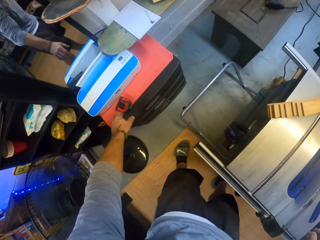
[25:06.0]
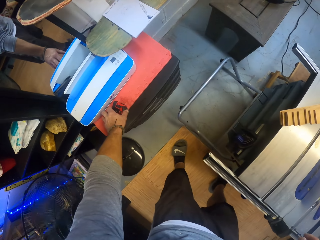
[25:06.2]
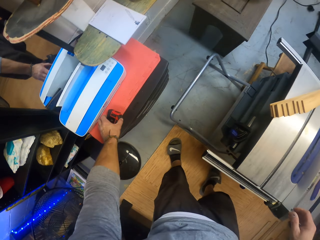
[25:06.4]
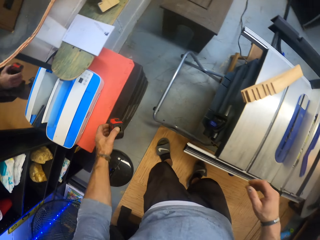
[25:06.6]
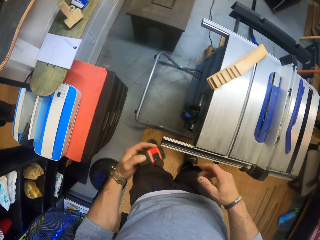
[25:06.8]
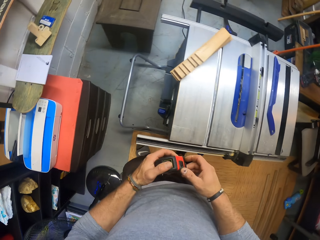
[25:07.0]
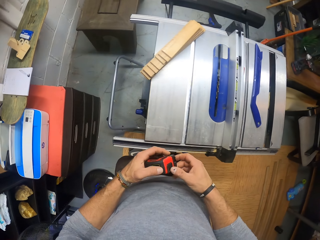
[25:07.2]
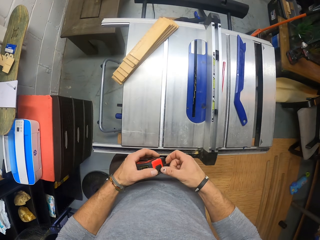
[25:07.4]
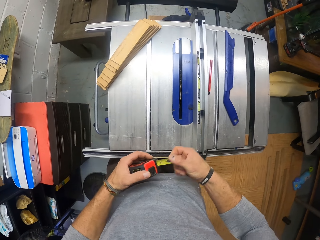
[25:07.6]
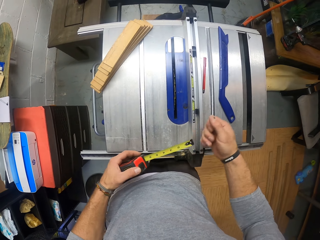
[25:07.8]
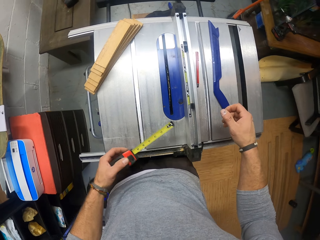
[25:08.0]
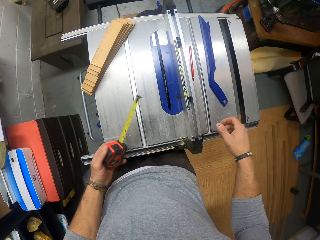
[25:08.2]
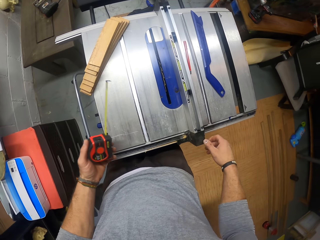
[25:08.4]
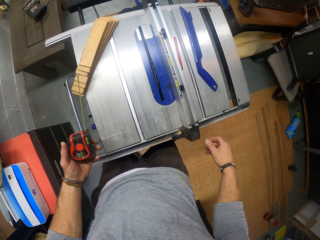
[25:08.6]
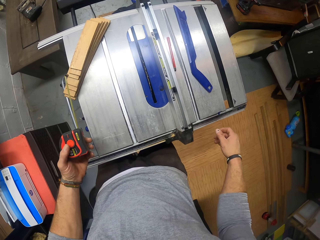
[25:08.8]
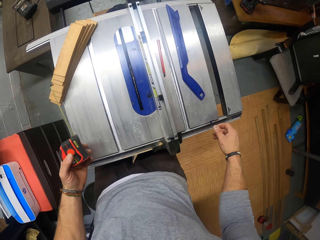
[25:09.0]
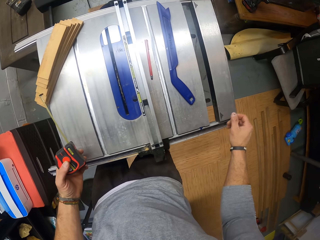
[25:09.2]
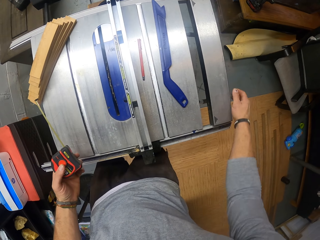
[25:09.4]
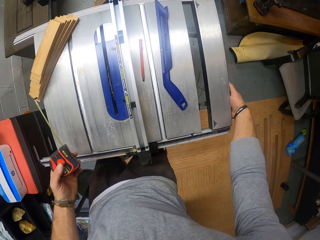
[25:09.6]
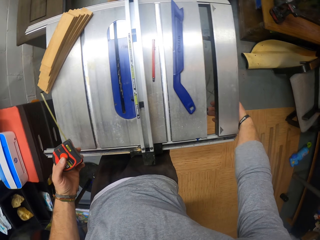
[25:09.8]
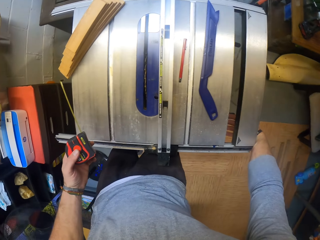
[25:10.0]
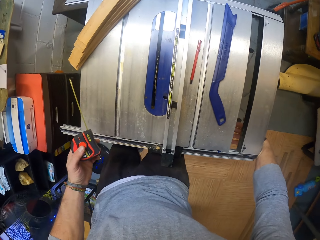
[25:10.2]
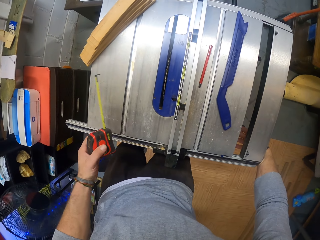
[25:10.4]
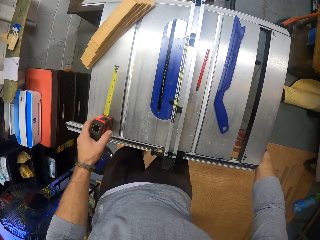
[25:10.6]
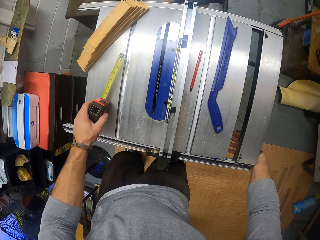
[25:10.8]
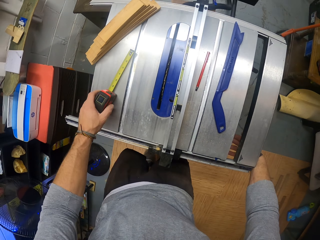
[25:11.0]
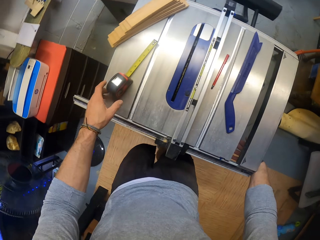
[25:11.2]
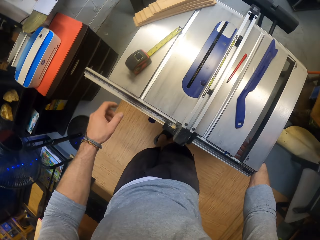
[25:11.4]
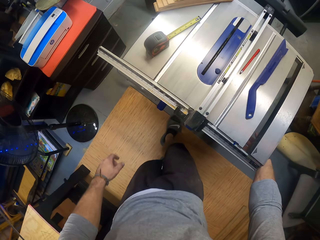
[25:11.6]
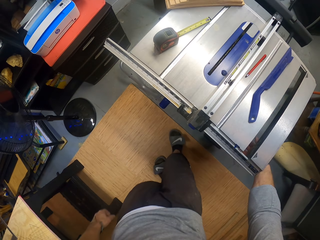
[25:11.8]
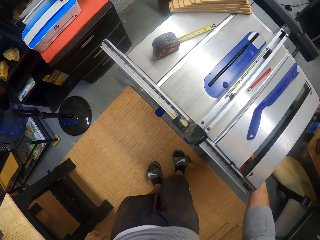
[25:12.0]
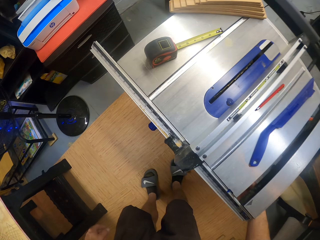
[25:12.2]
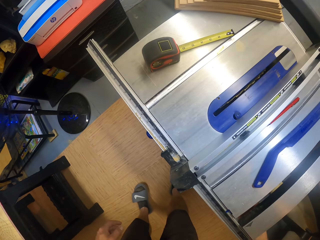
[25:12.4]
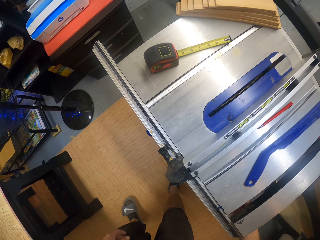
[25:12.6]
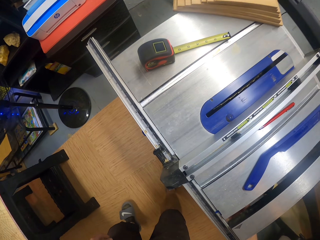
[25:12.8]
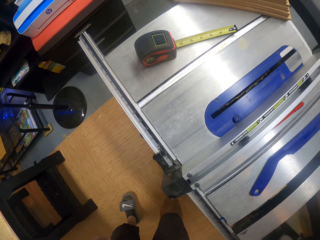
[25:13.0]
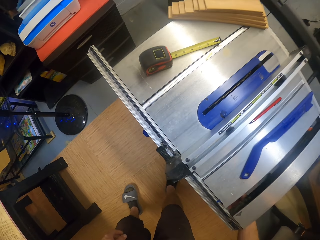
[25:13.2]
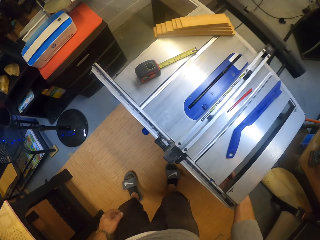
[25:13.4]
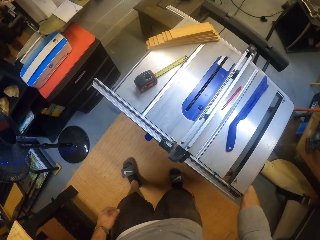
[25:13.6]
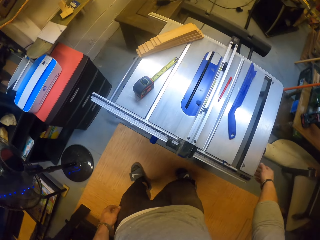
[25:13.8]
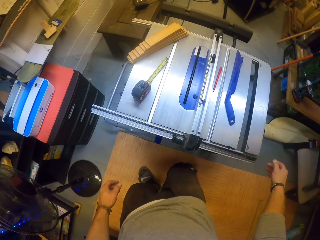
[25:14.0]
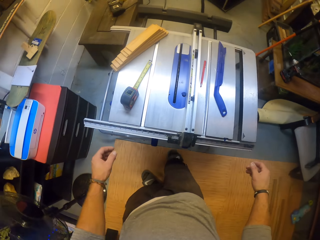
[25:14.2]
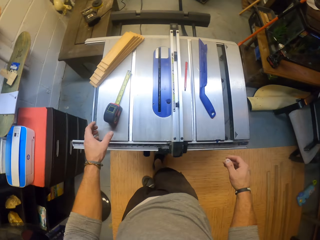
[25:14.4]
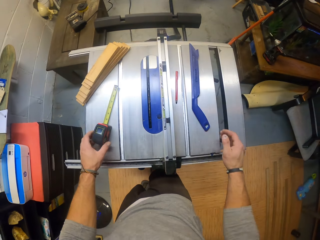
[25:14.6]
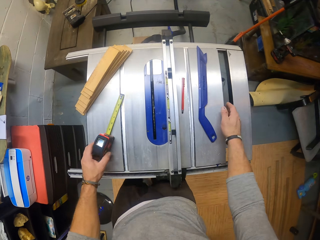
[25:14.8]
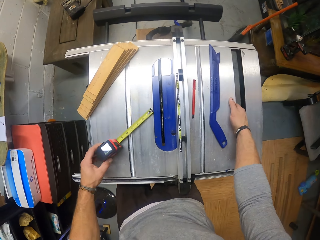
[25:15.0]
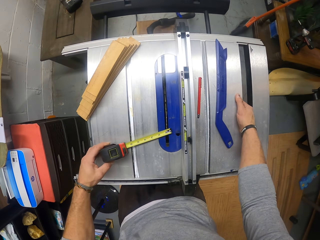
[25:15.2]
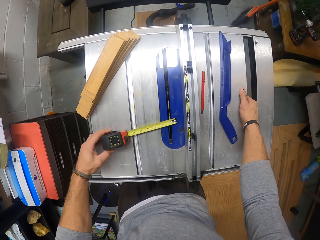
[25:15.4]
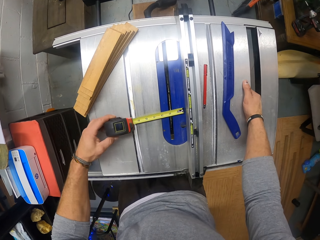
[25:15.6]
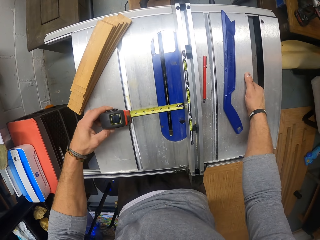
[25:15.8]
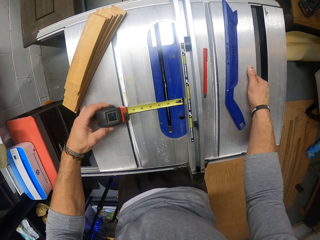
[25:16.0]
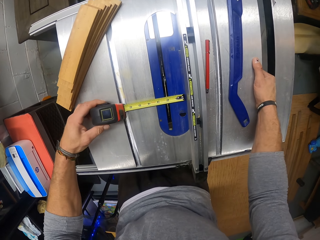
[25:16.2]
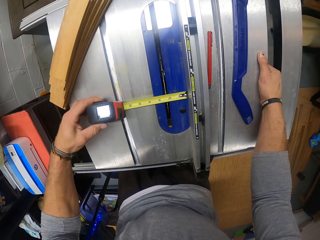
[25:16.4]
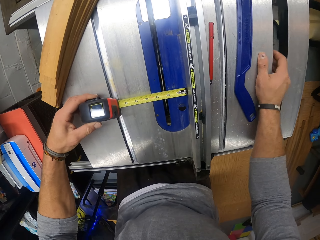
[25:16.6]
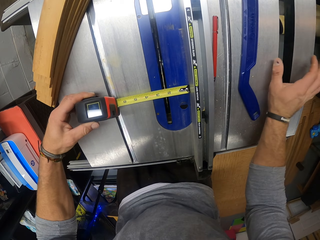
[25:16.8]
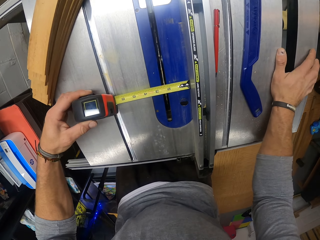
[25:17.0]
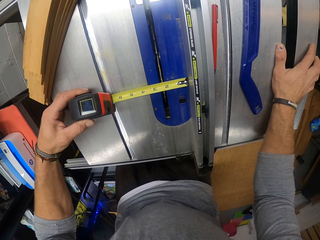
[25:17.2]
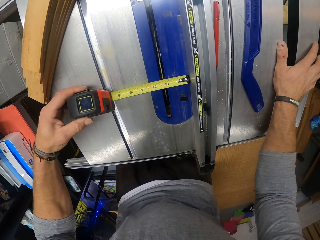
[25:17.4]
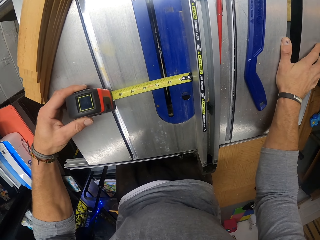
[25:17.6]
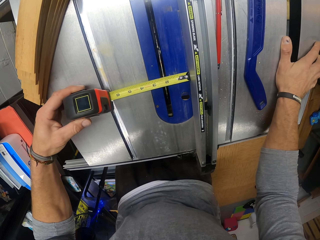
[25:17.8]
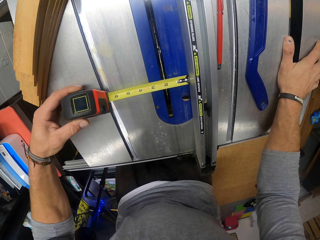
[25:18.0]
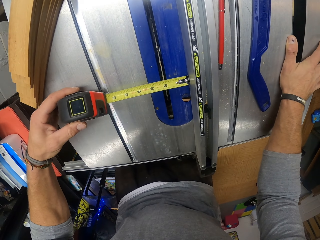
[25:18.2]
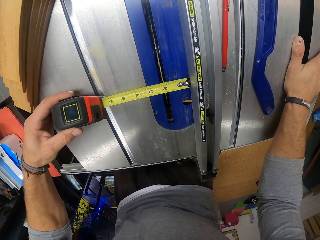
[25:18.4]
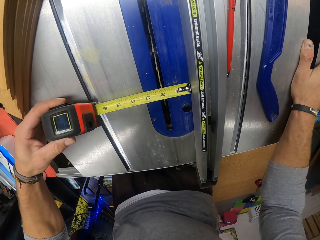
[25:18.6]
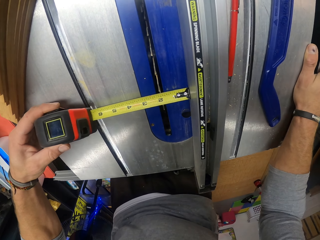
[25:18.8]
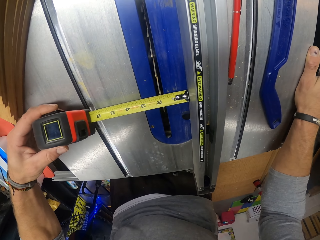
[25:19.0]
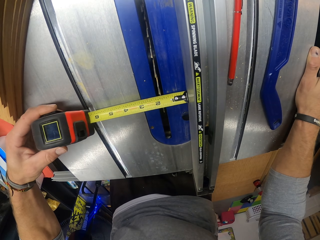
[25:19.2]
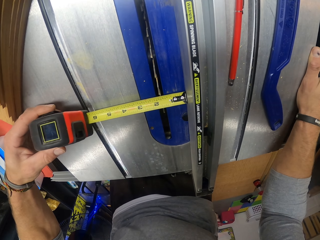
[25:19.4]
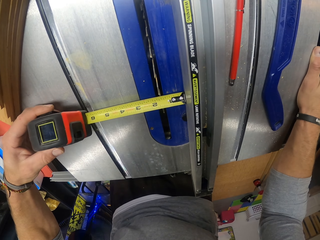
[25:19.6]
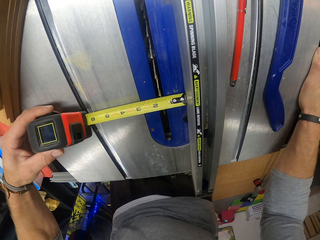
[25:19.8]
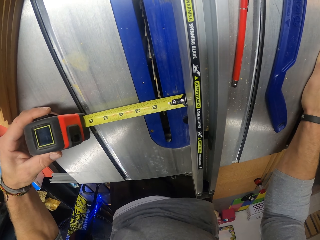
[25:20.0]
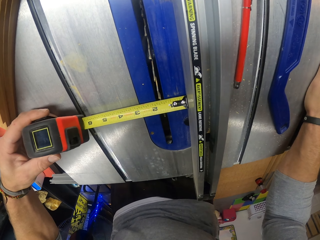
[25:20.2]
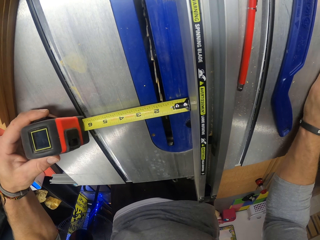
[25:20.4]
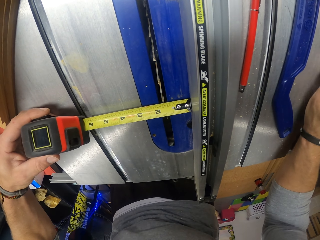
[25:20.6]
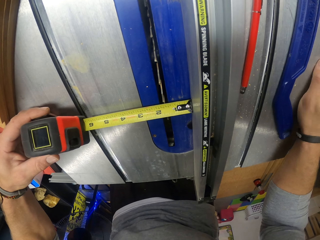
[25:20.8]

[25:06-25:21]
The camera wearer draws the measuring tape with his right hand. He measures the surface. He drops the measuring tape on the woodwork machine with his left hand. He operates the woodwork machine with his right hand. He picks up the measuring tape from the woodwork machine with his left hand. He holds his right hand on the woodwork machine. He measures a part of the woodwork machine with the measuring tape with his left hand.

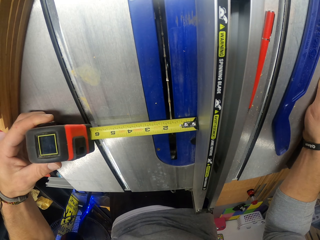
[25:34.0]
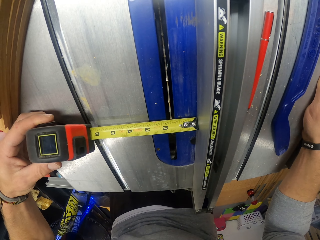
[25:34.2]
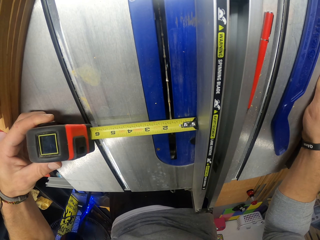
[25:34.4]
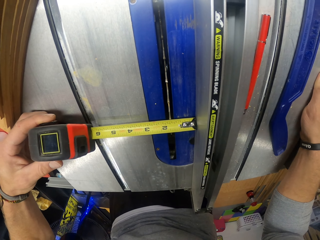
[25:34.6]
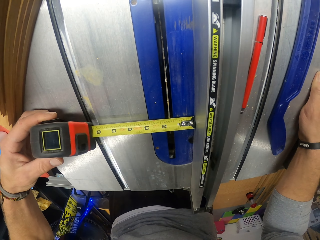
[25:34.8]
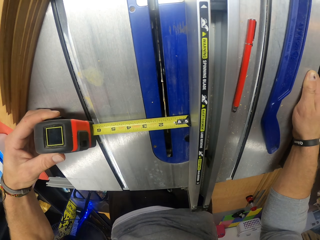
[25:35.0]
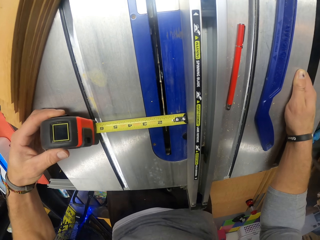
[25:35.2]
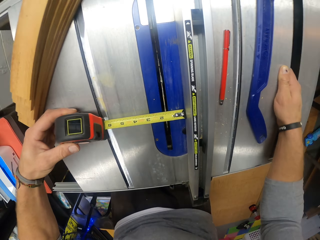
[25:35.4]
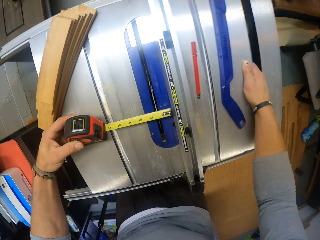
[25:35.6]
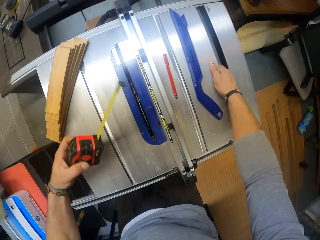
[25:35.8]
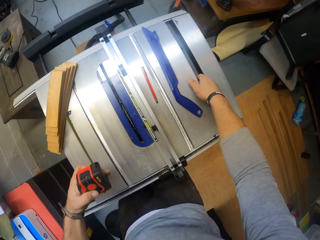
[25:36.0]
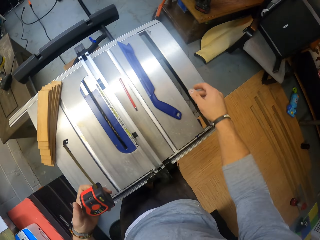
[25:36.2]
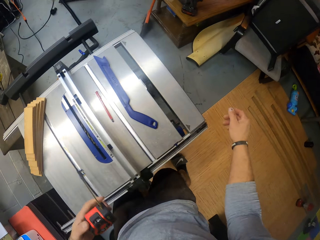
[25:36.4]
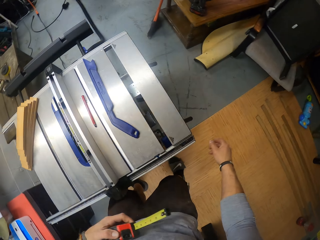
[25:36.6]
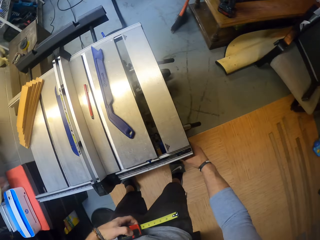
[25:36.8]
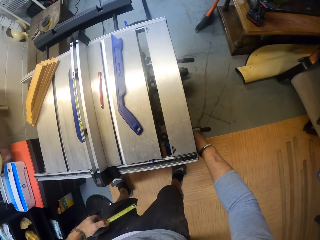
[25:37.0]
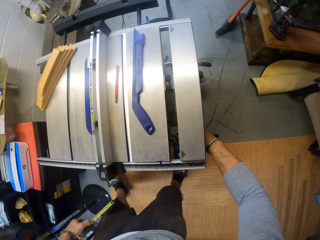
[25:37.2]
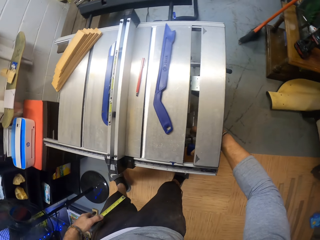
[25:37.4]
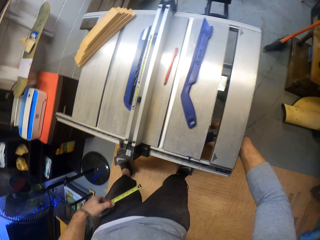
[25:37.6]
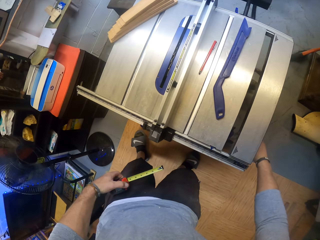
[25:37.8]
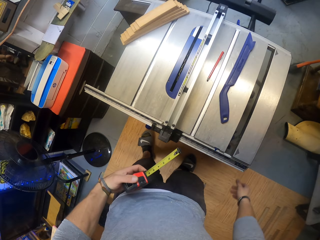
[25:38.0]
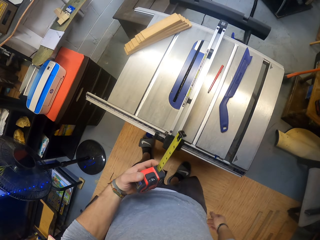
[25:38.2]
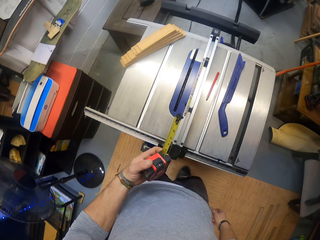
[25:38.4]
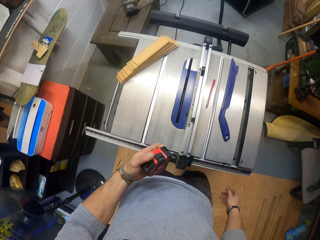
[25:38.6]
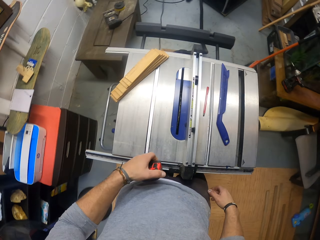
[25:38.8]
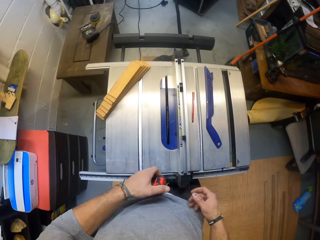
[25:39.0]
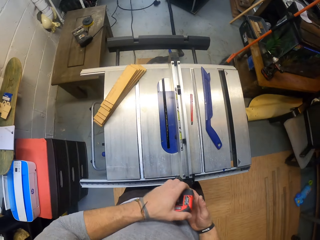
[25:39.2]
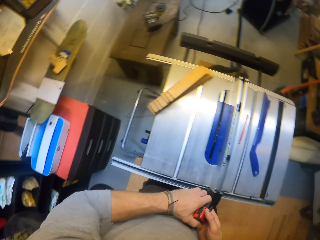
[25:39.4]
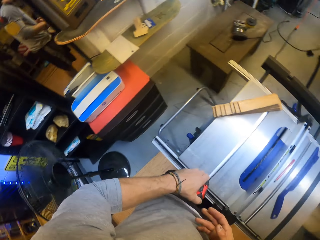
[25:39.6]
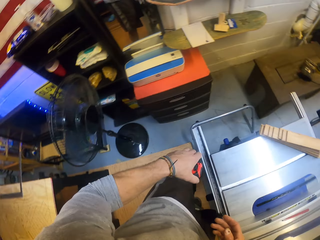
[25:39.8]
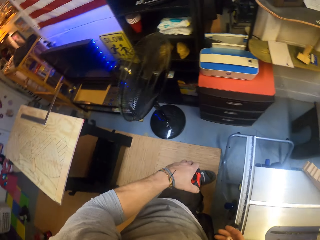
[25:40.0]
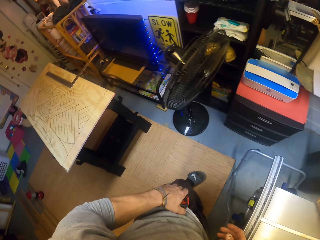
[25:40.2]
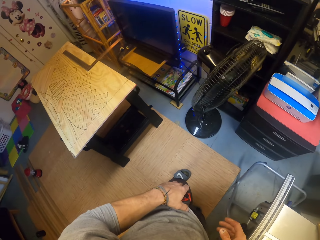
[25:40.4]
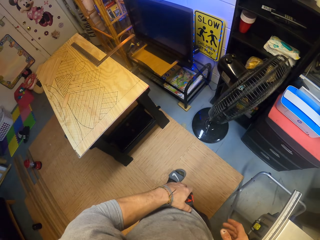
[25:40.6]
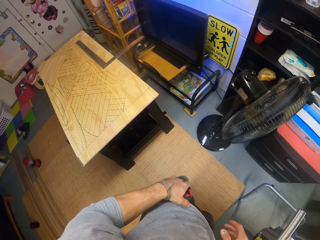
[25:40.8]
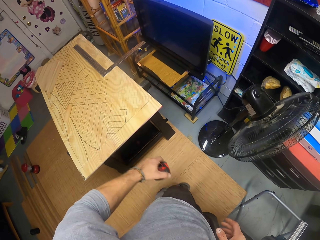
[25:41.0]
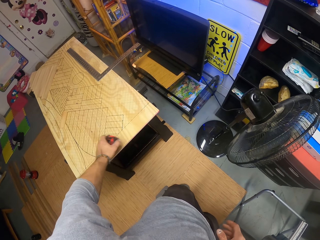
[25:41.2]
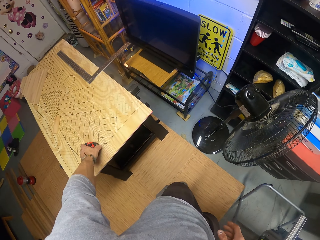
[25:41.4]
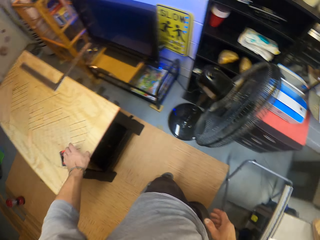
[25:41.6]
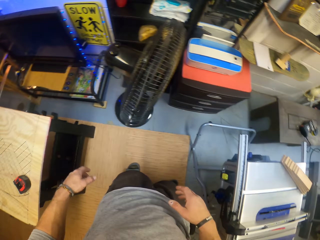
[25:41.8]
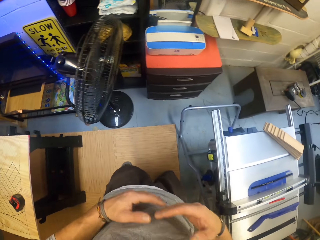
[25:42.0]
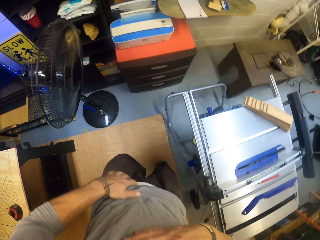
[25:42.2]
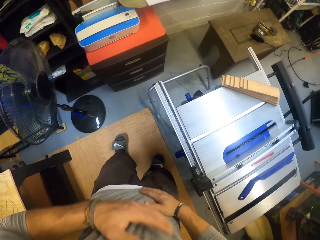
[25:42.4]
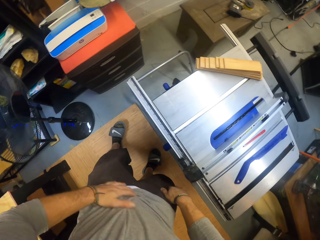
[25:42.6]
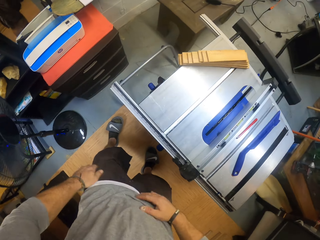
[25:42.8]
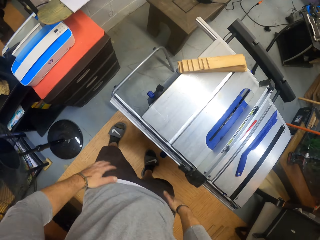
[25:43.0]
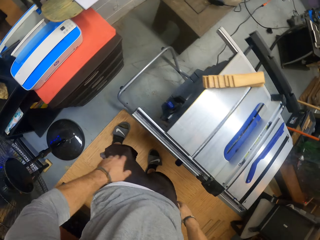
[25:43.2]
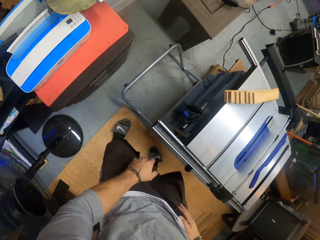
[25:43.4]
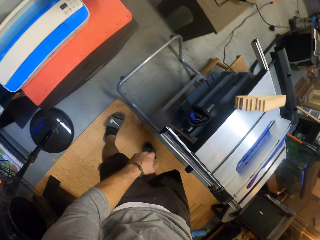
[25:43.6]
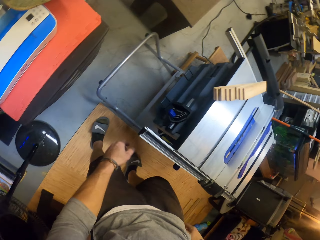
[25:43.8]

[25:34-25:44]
The camera wearer removes both hands from the woodwork machine. He pressures something under the cutting machine. He holds the tape measure using both hands. He drops the measuring tape on the table with his left hand. He cleans his hands on his shirt.
